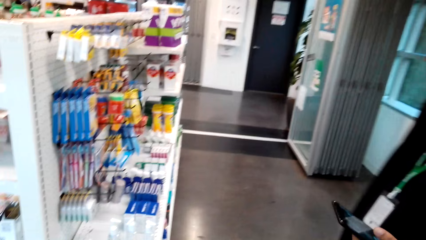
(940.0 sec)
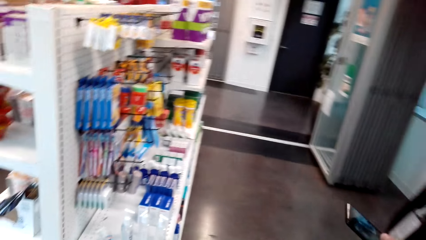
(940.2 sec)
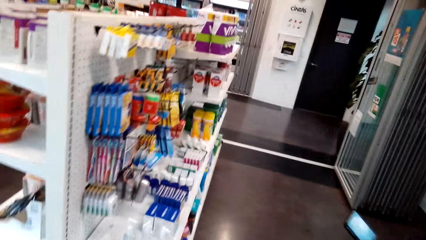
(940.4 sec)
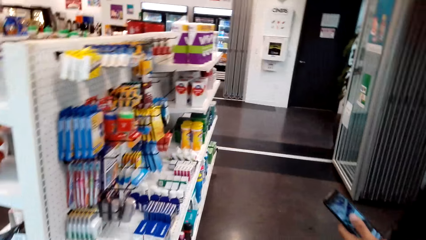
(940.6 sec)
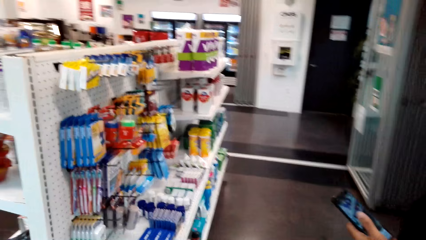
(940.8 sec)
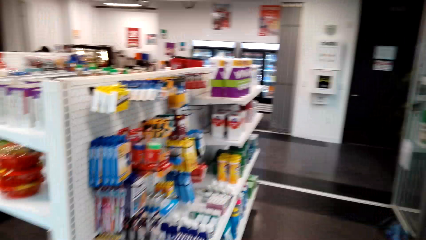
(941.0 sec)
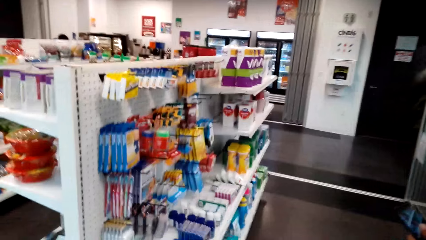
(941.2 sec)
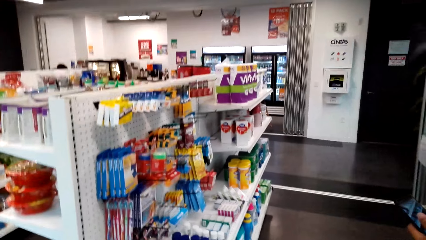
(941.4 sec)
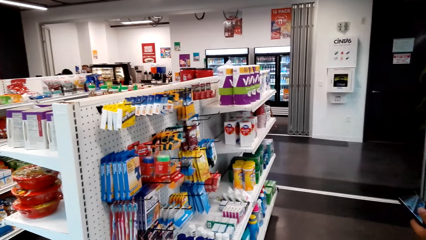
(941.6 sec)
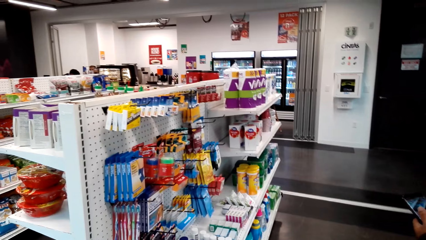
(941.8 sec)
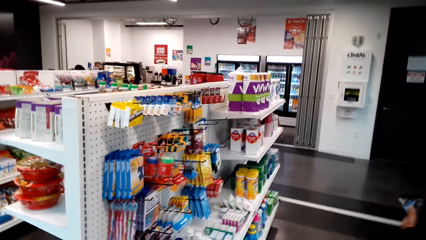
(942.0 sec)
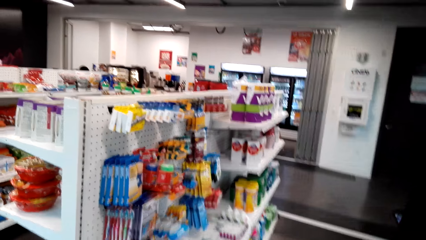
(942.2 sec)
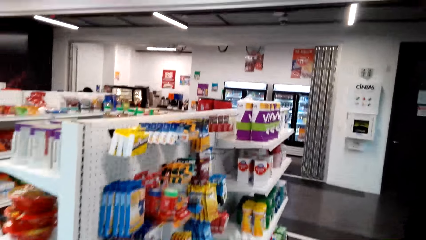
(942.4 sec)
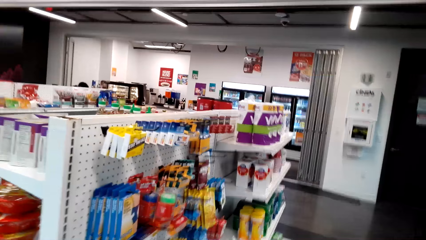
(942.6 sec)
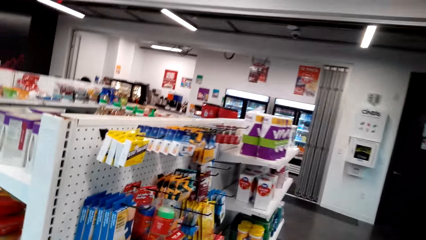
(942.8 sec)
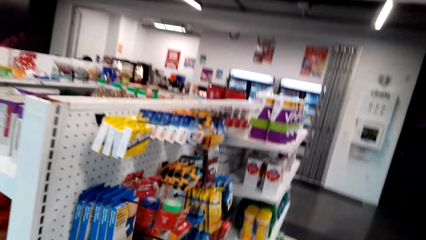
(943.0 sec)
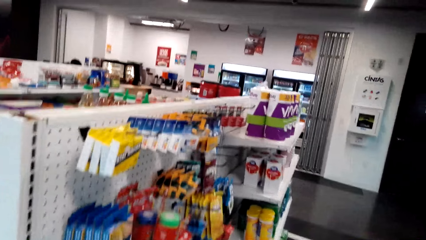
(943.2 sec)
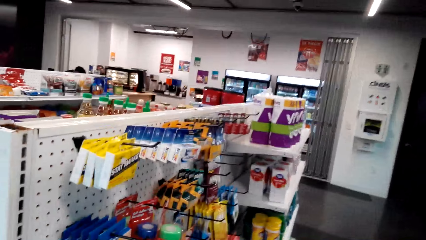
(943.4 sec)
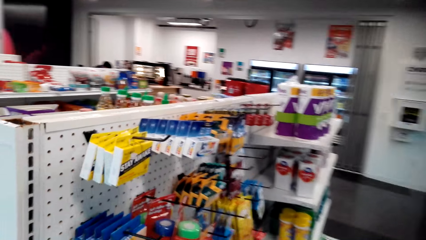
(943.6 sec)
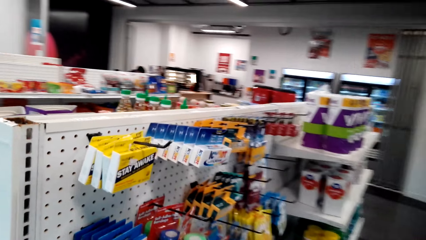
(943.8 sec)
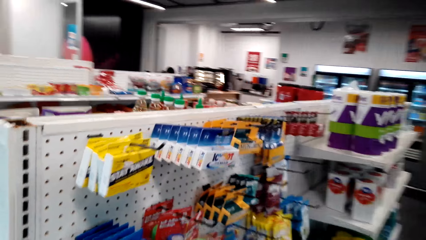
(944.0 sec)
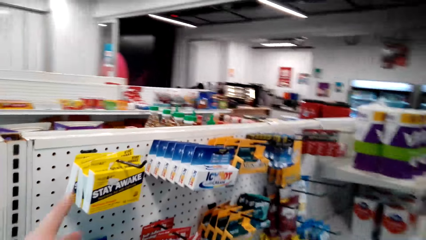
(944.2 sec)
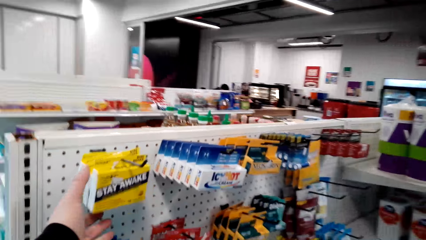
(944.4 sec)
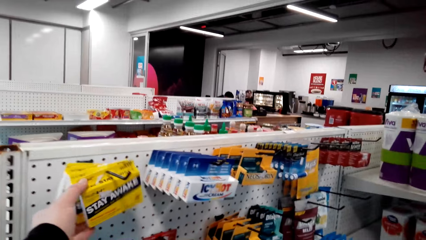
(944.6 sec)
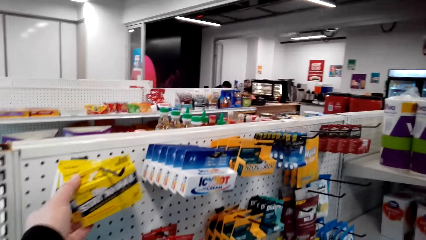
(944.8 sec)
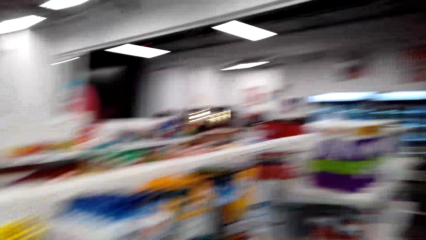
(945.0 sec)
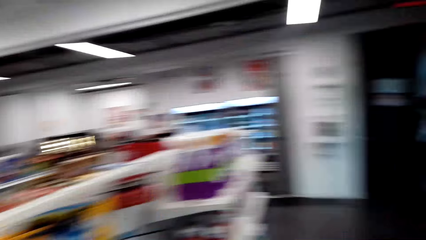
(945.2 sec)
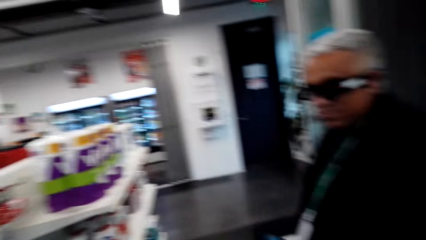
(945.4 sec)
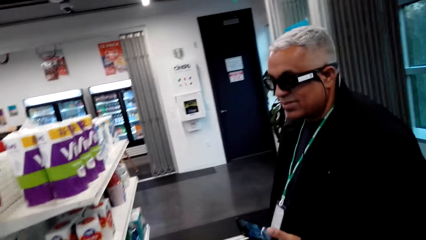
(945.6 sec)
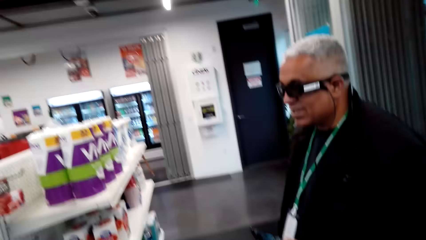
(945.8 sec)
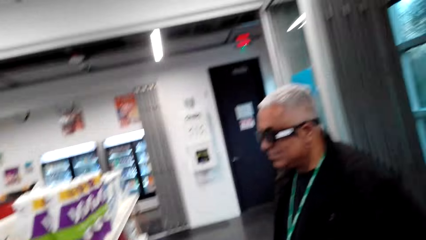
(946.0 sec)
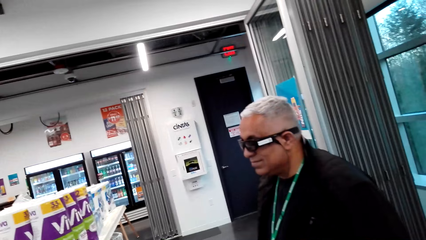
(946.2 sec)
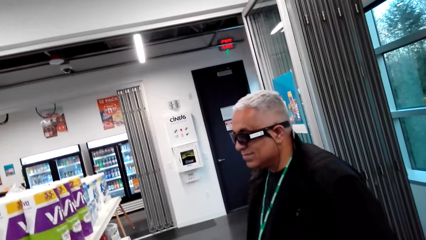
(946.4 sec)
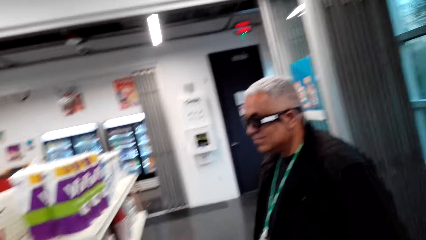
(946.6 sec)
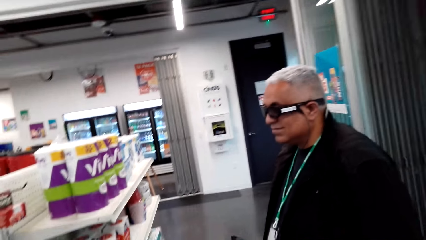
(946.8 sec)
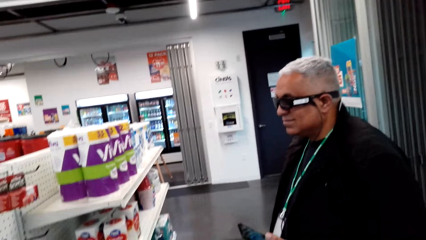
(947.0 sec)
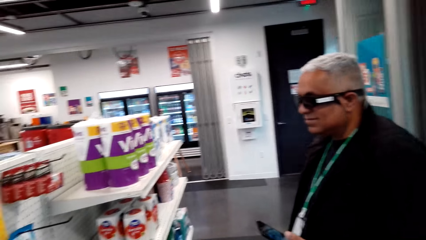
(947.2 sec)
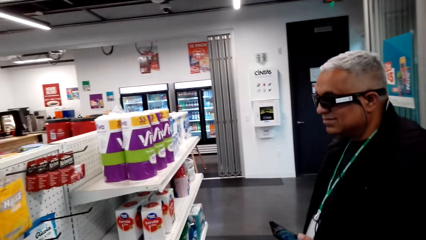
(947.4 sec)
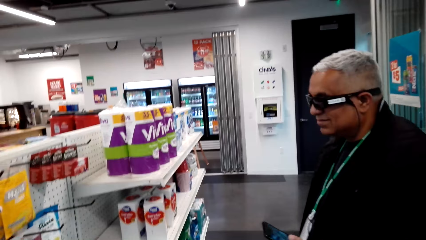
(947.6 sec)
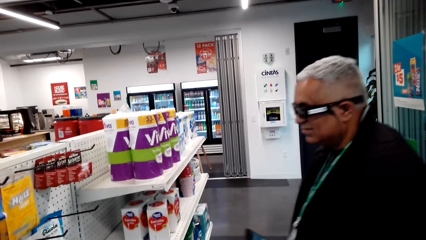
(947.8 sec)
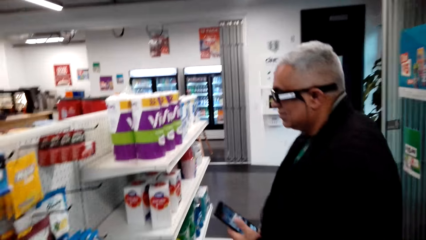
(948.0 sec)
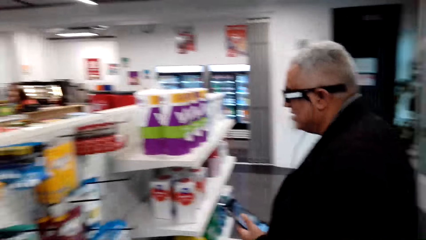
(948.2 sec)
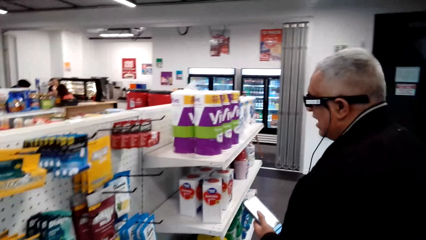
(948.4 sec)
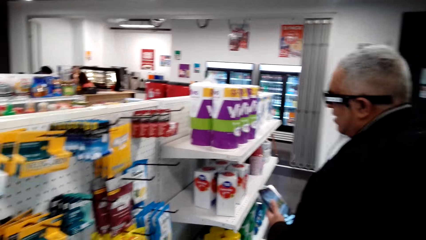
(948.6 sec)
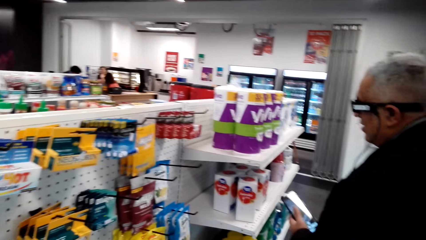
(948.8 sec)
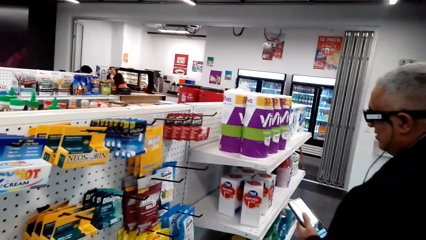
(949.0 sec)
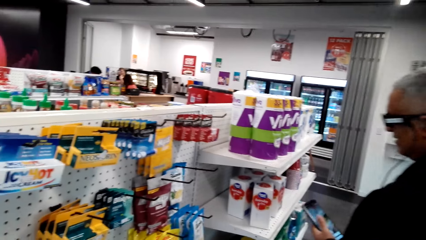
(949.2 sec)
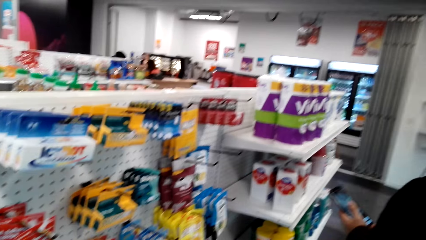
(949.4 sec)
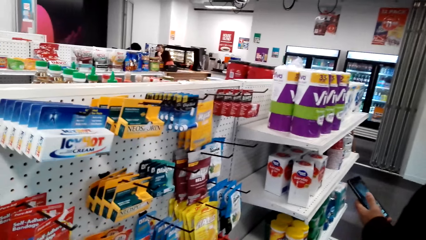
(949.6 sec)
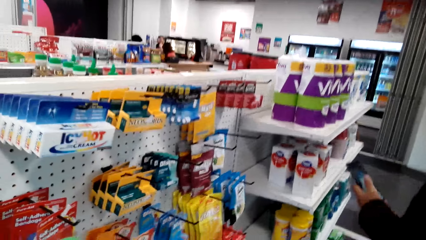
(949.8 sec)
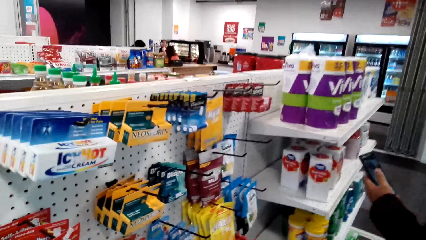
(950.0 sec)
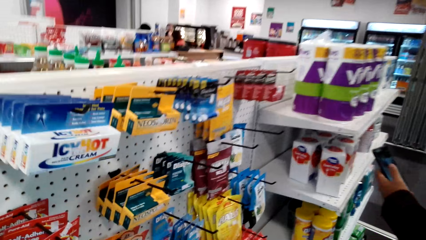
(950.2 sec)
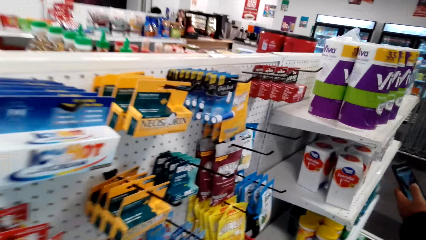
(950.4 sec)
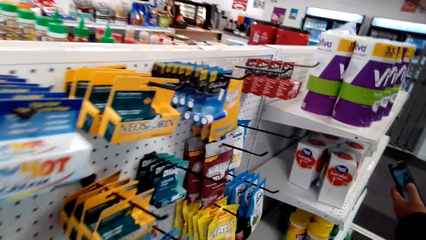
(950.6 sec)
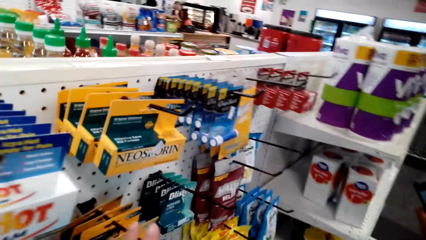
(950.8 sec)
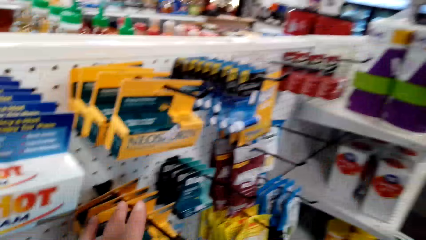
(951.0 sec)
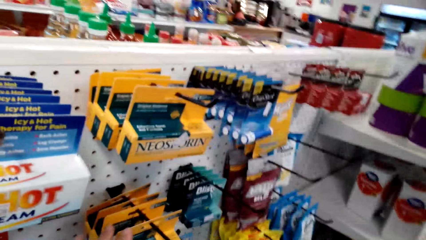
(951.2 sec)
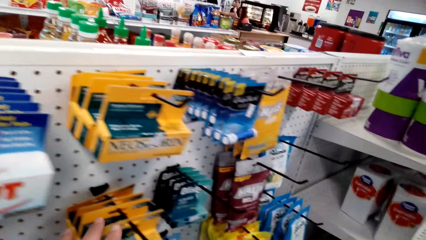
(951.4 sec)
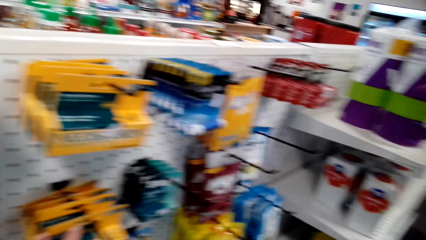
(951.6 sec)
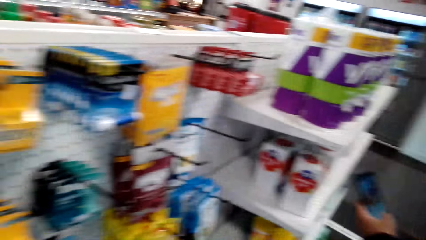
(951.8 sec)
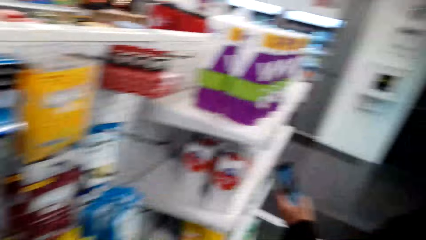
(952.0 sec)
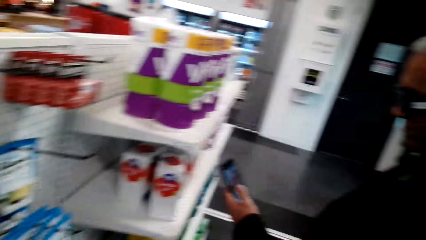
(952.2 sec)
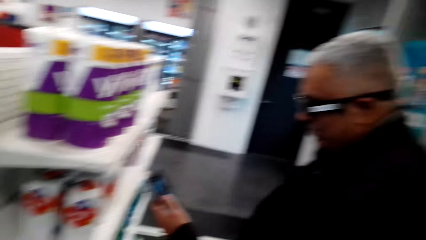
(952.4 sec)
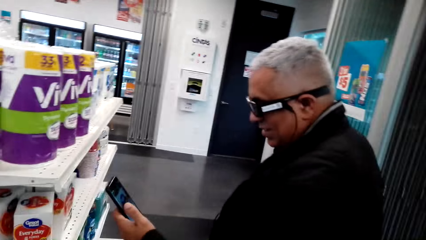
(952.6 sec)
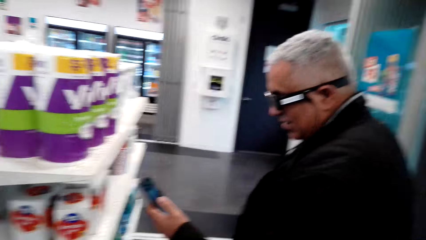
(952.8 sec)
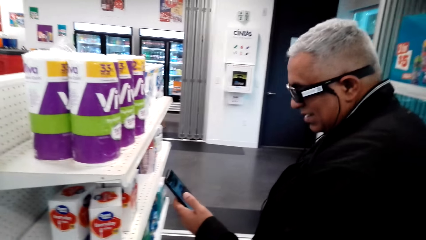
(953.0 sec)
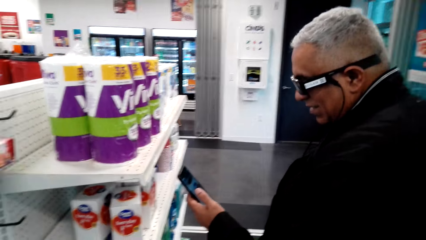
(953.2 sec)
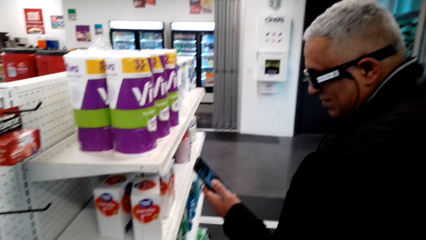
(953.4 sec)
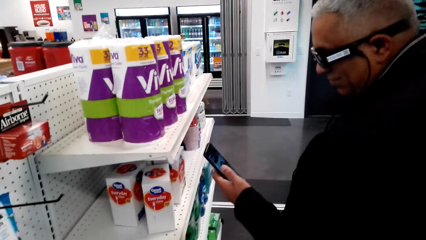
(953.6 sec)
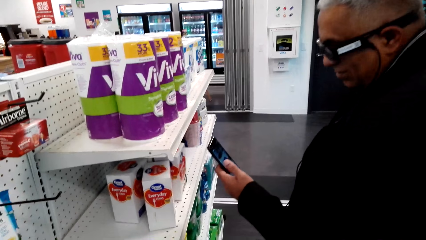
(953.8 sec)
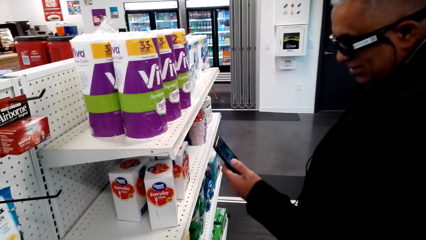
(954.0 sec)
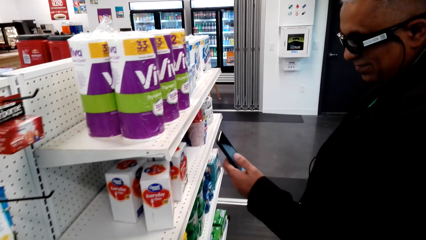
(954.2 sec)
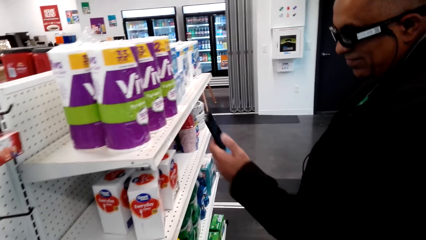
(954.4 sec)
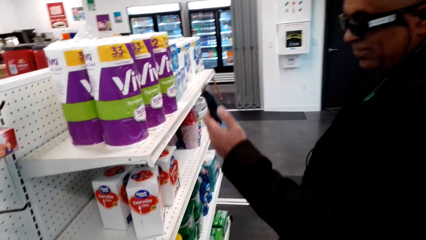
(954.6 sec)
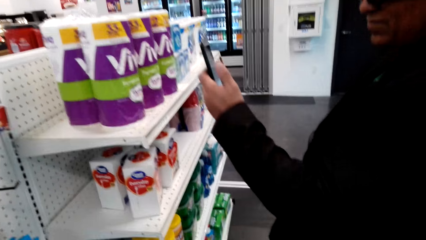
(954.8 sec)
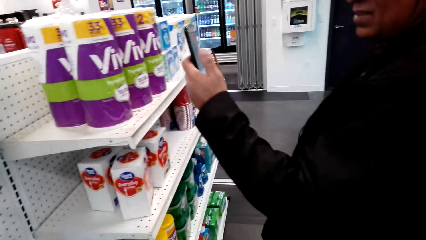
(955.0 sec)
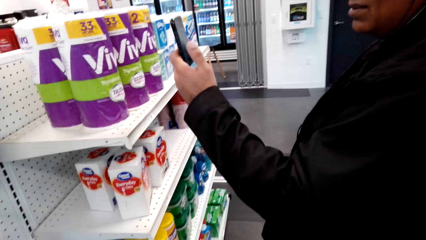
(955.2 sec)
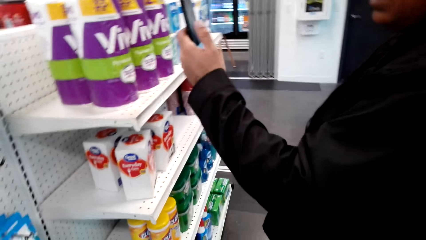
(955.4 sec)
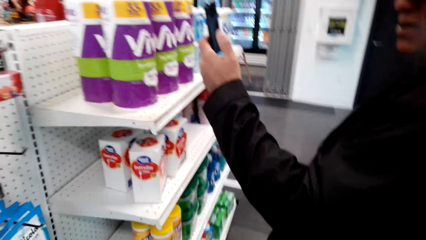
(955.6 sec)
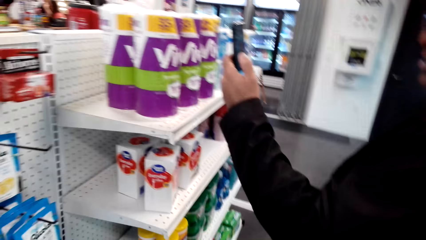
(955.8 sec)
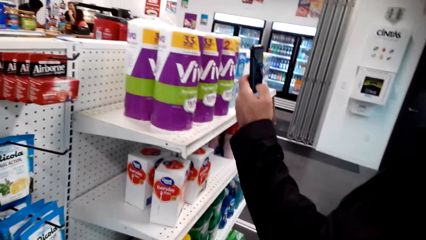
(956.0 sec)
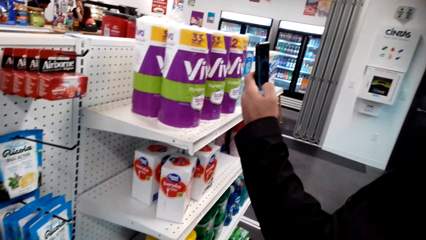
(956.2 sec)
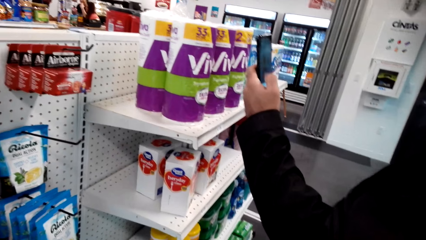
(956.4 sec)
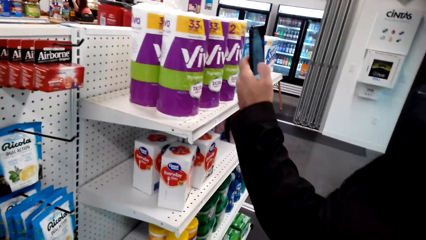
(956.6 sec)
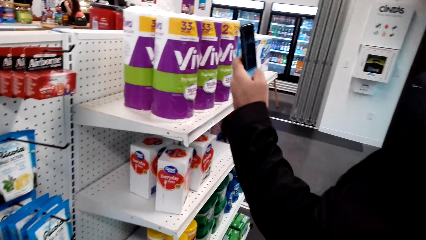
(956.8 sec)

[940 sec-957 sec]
A man stands in the store and holds a phone in the store with the left hand. The camera wearer walks around in the store. They pick up a pack of something on the shelf. They check the box. The man stands in the store. The camera wearer talks to the man. The man holds the phone in the store with the left hand. The camera wearer walks around in the store. They check the box. The man stands in the store. The camera wearer talks to the man. The man holds the phone in the store with the left hand.
